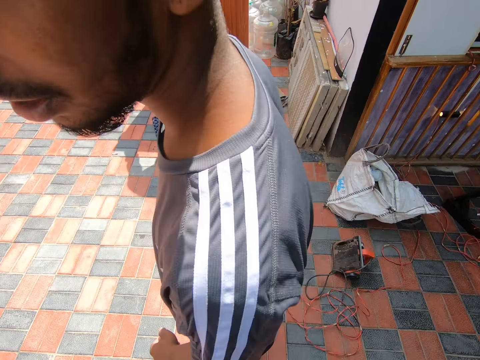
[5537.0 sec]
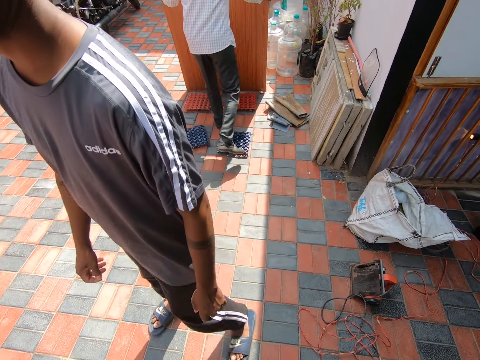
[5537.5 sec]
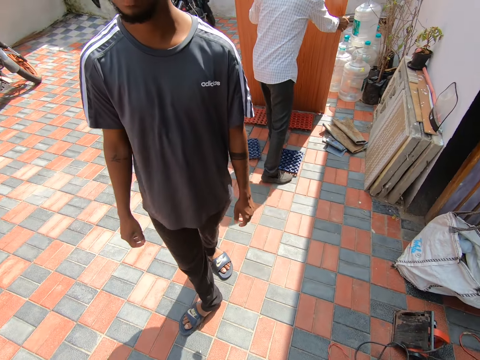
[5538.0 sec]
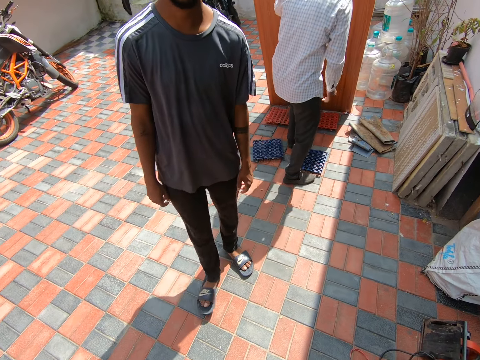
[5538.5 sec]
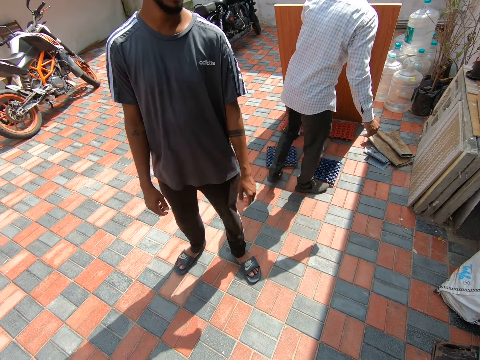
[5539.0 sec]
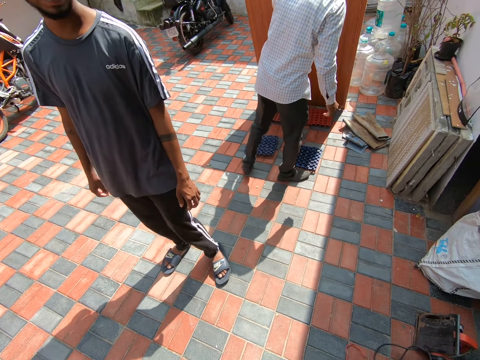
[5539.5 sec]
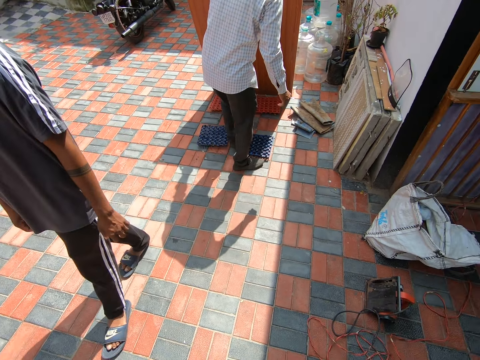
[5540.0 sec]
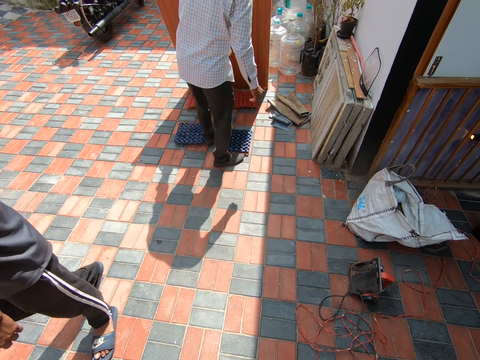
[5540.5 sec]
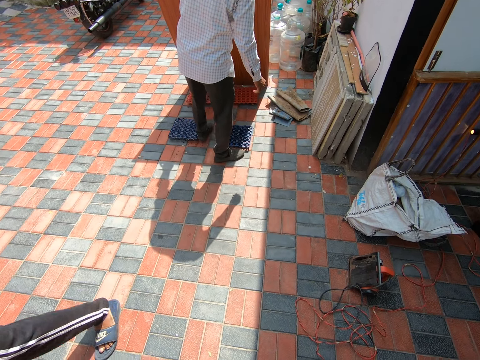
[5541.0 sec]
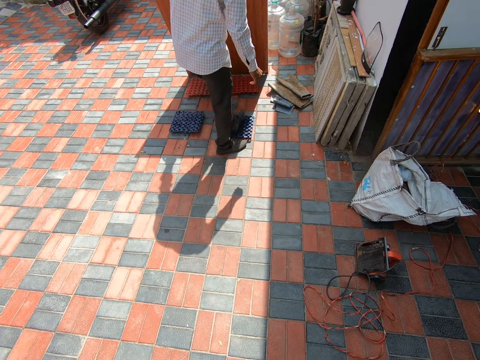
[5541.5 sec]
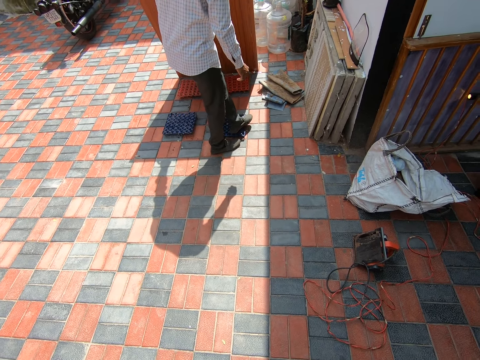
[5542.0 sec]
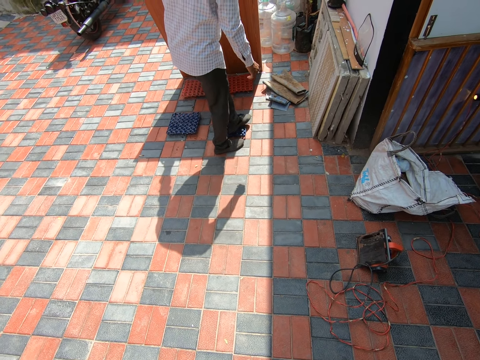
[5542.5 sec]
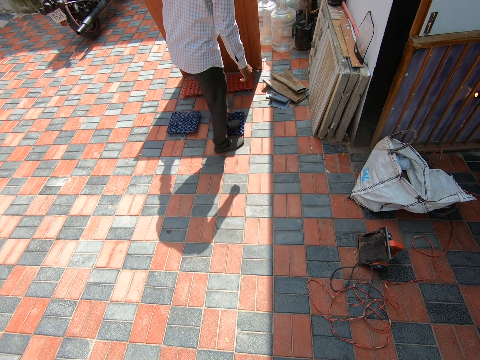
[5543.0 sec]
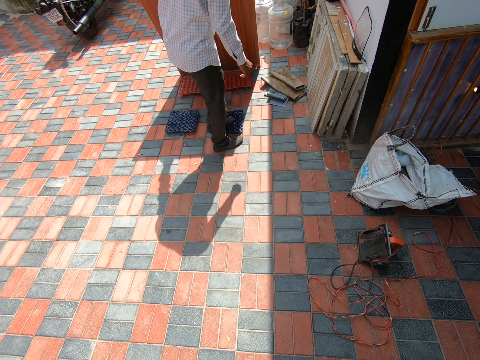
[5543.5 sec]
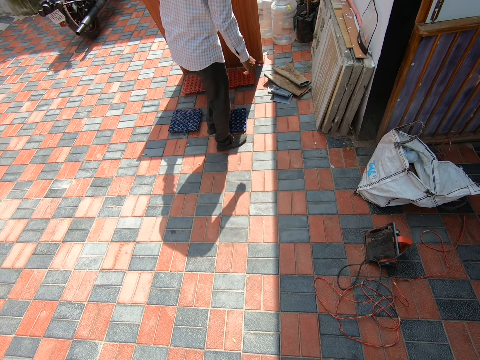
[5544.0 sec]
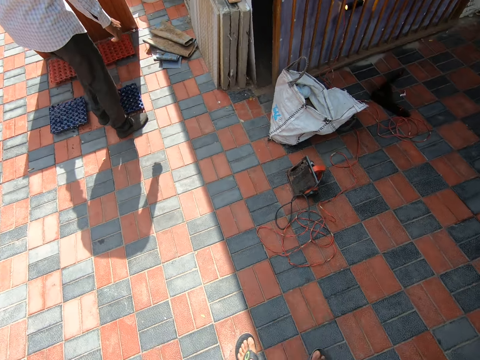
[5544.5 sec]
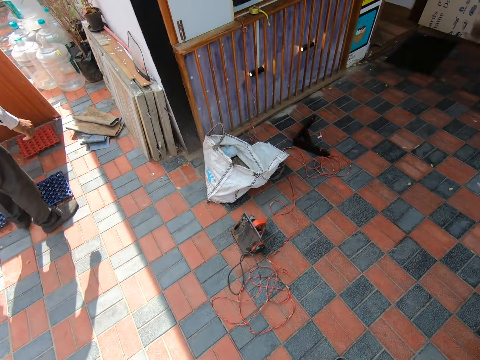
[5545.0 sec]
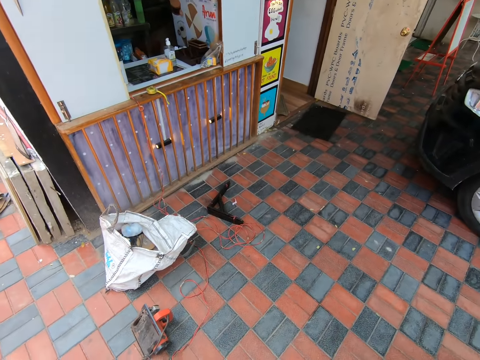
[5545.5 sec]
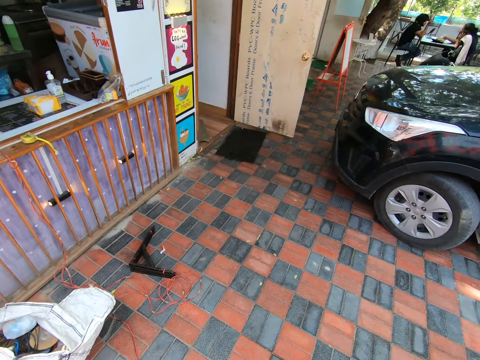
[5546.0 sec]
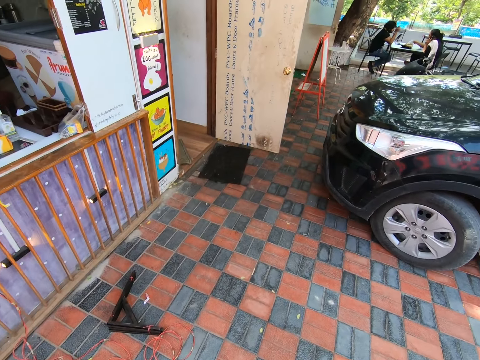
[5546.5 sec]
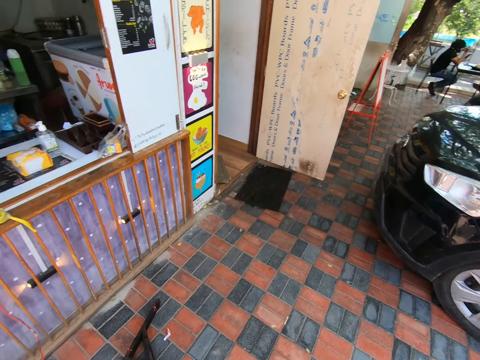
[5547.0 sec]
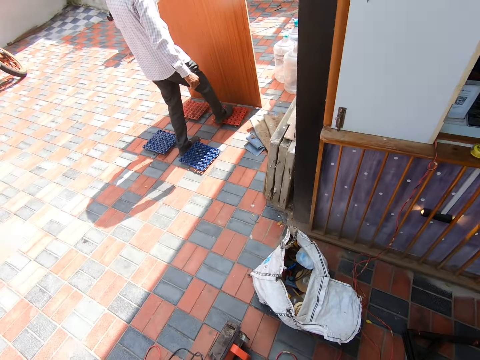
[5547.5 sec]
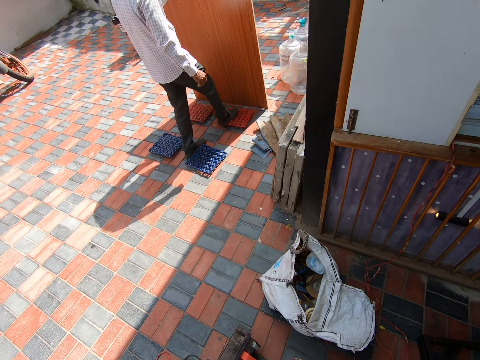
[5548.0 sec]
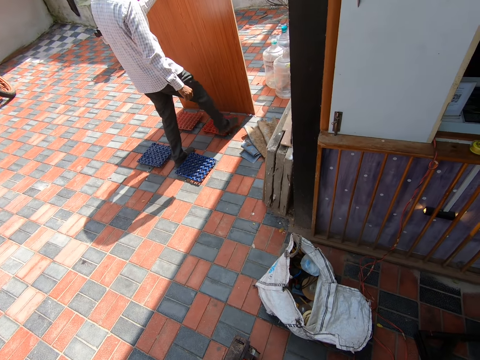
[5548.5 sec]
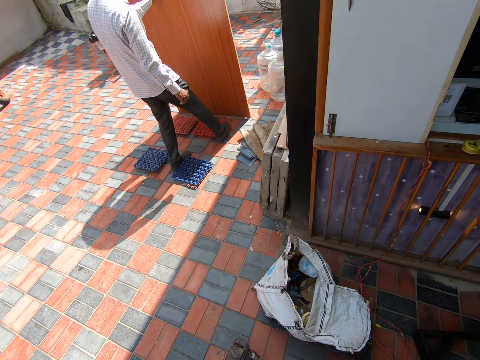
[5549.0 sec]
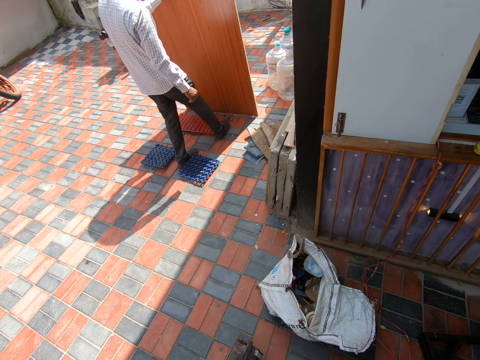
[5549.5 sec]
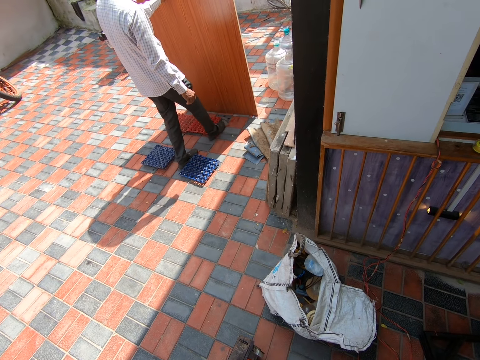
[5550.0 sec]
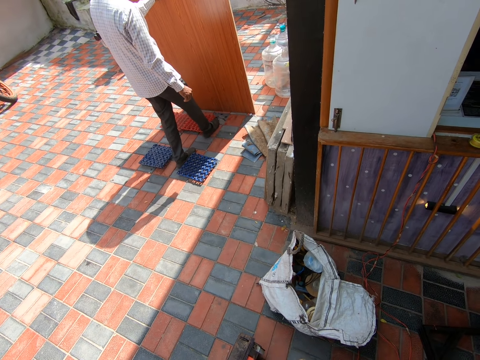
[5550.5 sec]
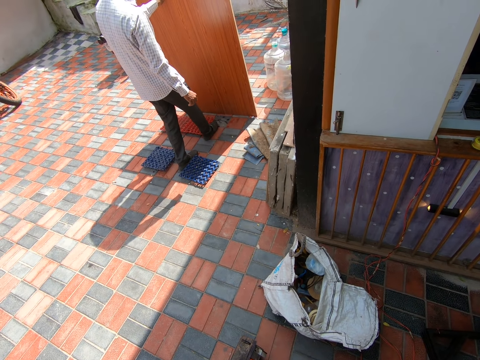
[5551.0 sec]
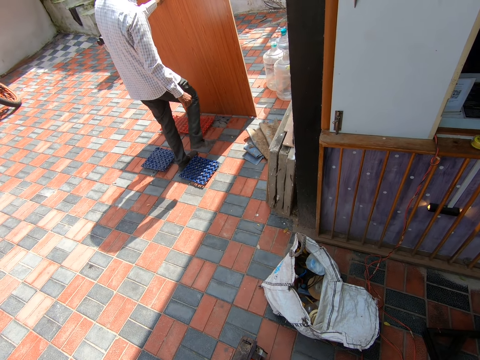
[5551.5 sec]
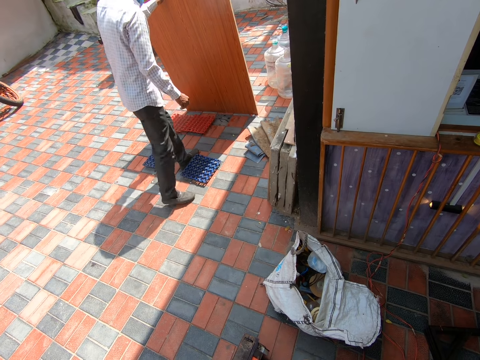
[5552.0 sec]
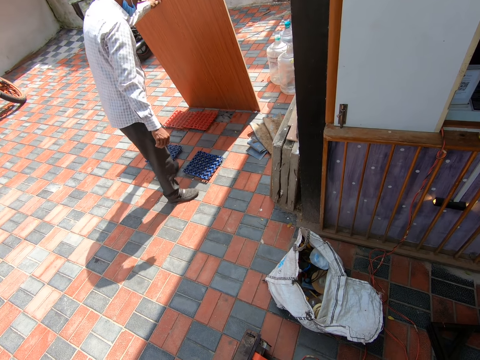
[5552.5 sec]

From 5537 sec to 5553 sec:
A co-worker places the plywood on the floor before the egg crates. The co-worker holds the plywood. A man walks away. The co-worker adjusts the egg crates with his left leg. The camera wearer turns around. They walk towards the circular saw on the floor. They glance at the co-worker. The co-worker adjusts the egg crates with his right leg. The co-worker puts the plywood on the plastic trays.

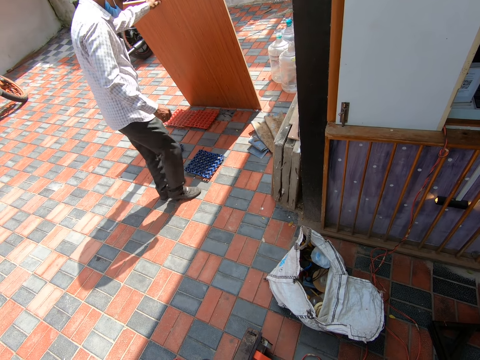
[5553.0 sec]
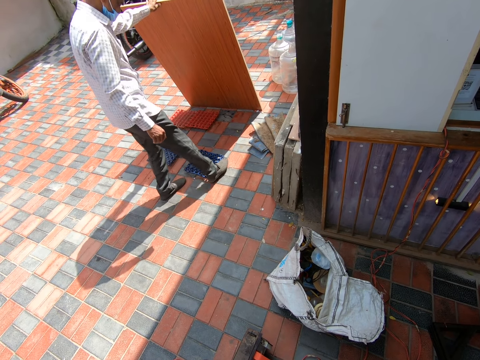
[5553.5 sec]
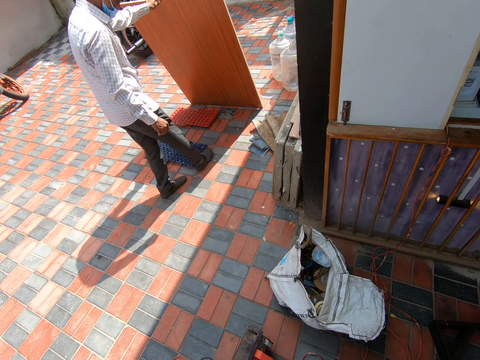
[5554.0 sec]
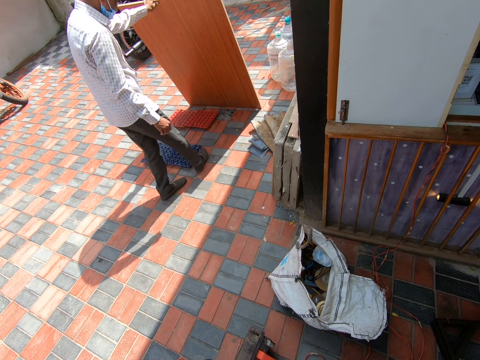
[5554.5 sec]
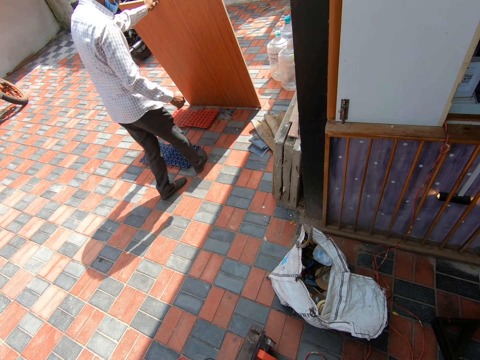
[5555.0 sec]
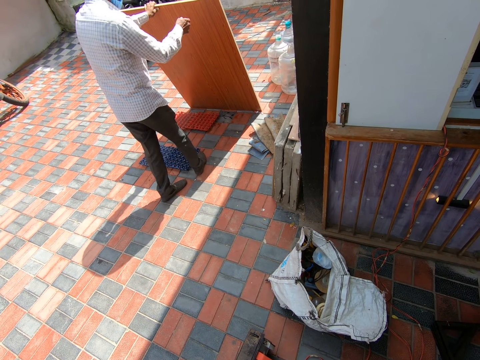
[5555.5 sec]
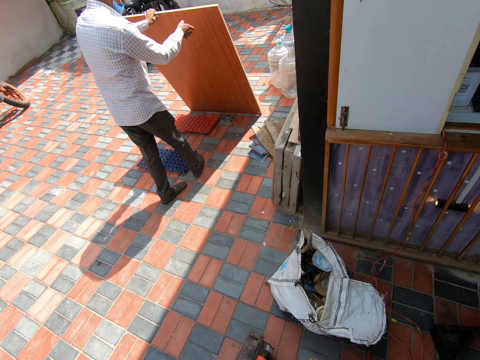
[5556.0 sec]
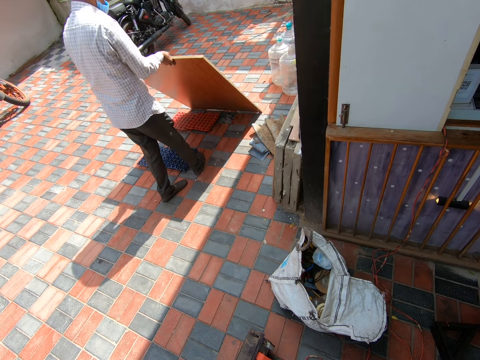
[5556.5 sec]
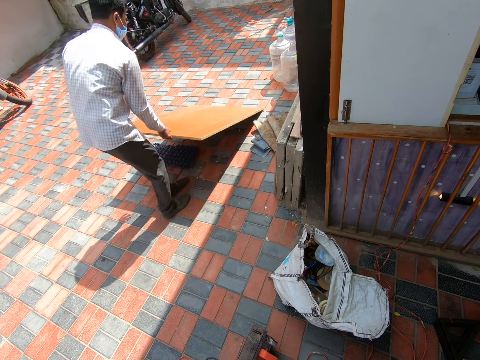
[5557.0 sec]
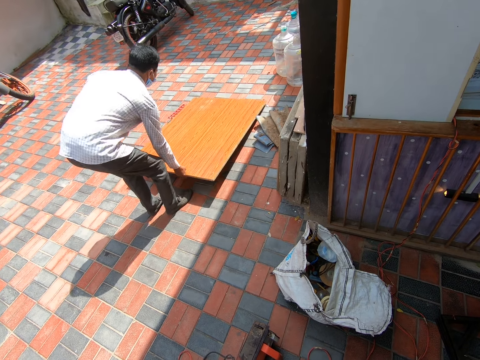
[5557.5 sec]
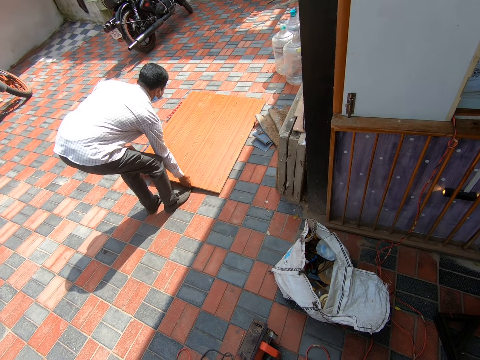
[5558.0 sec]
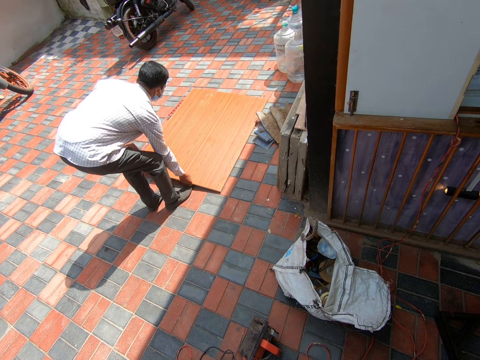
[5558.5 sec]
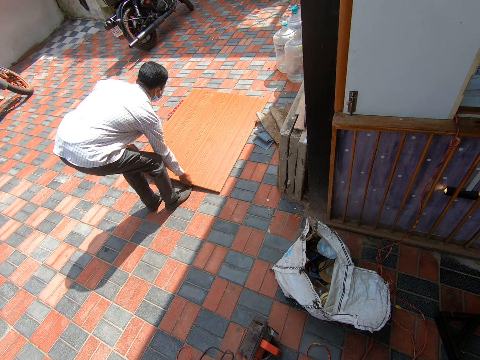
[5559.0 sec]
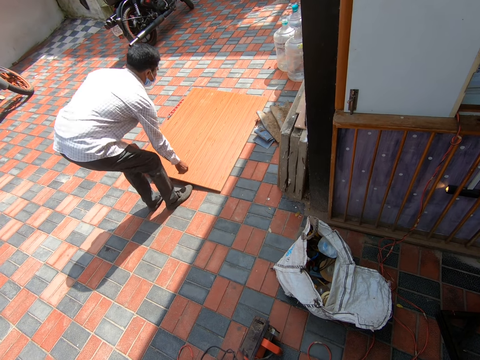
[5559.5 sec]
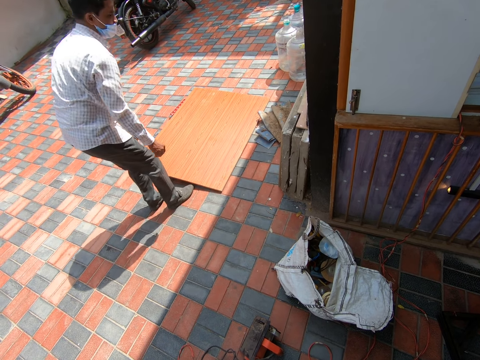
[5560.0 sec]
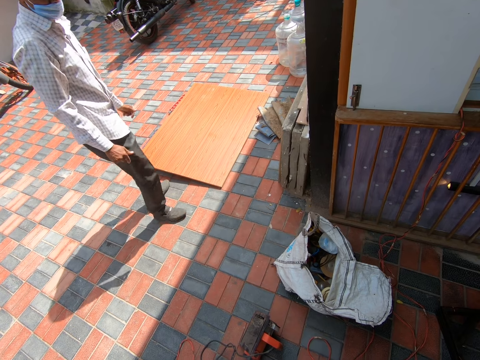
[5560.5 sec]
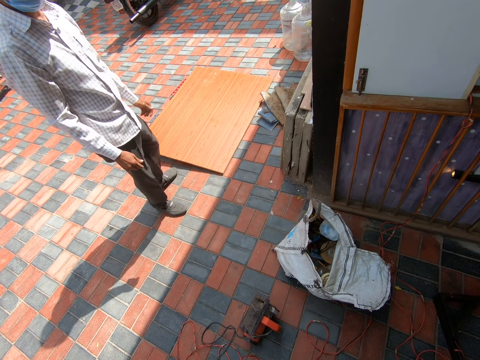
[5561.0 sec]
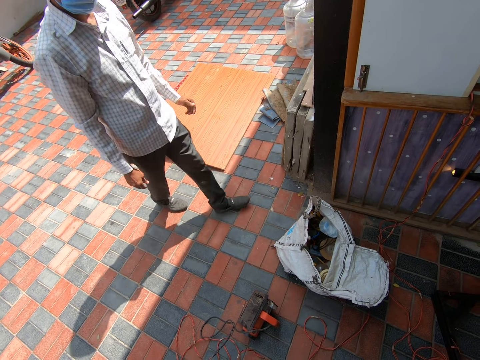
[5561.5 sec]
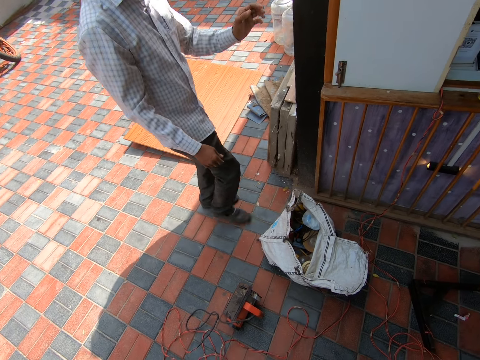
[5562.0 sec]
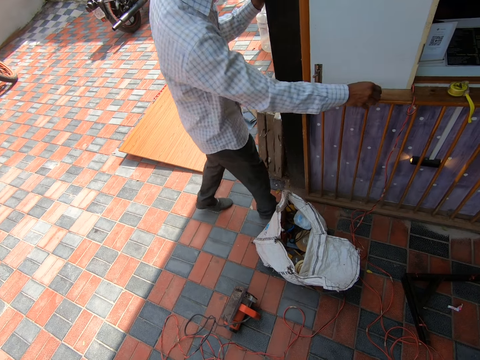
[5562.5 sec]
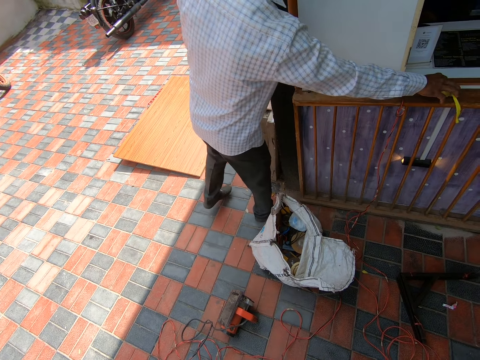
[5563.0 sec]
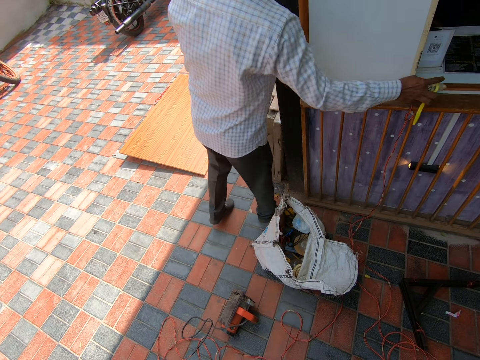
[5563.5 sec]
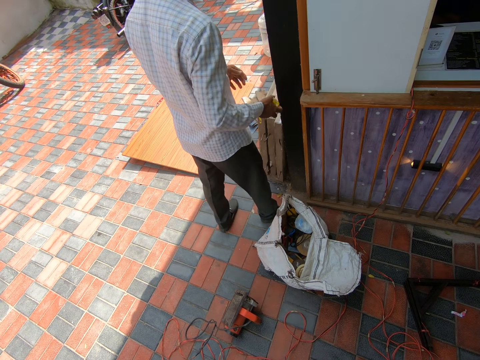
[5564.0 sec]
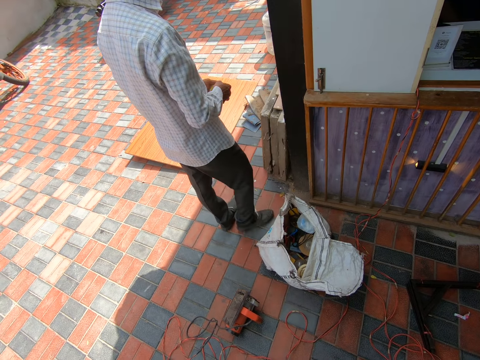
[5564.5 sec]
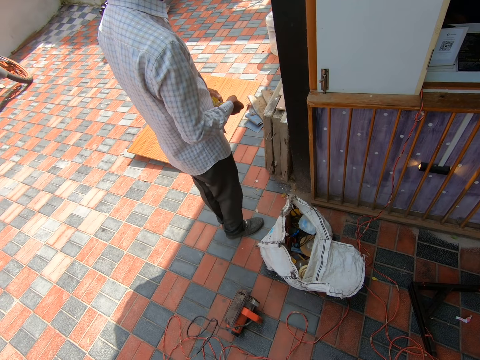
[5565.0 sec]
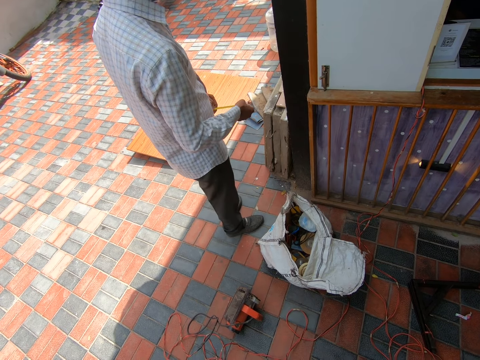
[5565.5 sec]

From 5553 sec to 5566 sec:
A co-worker places the plywood on the egg crates. The co-worker moves close to the shop. The co-worker leans on the wall of the shop outside. The co-worker picks up a tape rule of the shop pallet.
